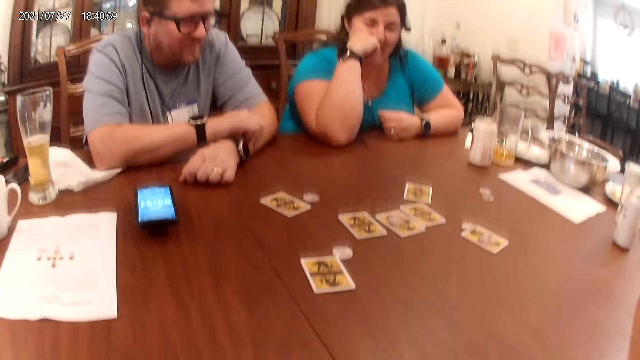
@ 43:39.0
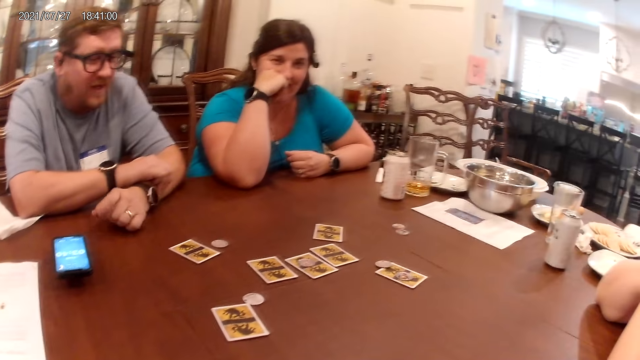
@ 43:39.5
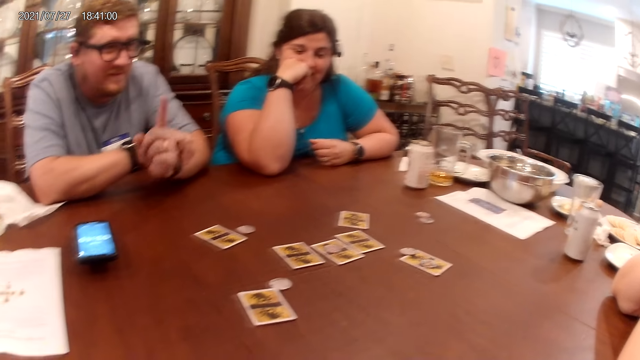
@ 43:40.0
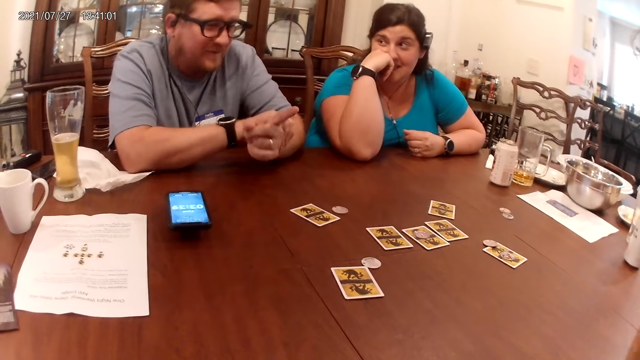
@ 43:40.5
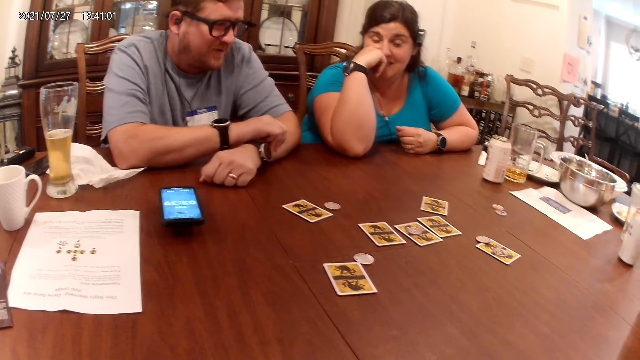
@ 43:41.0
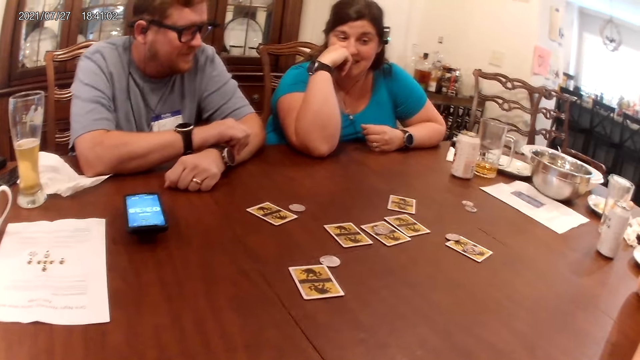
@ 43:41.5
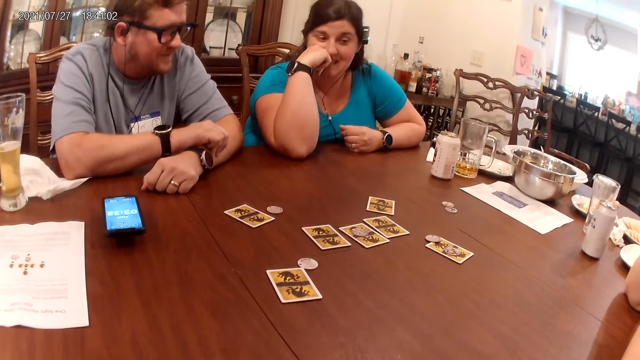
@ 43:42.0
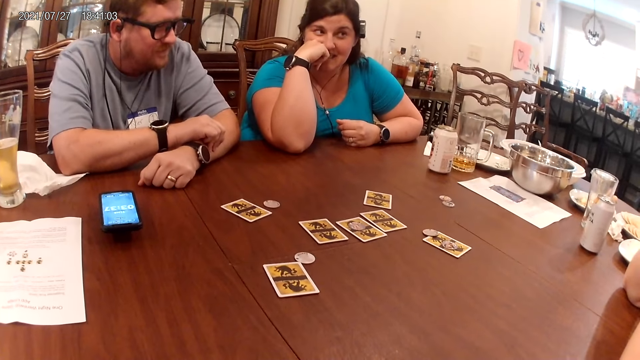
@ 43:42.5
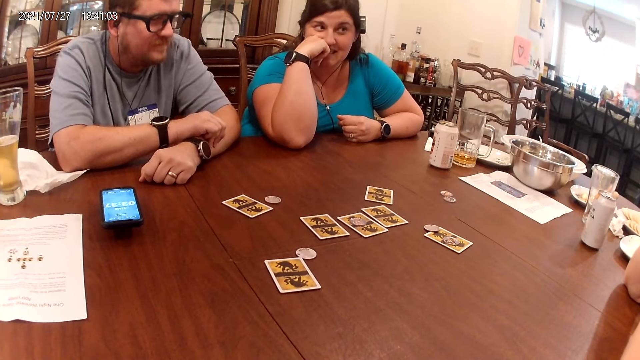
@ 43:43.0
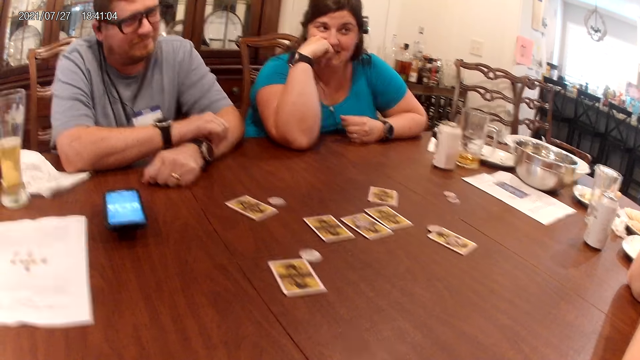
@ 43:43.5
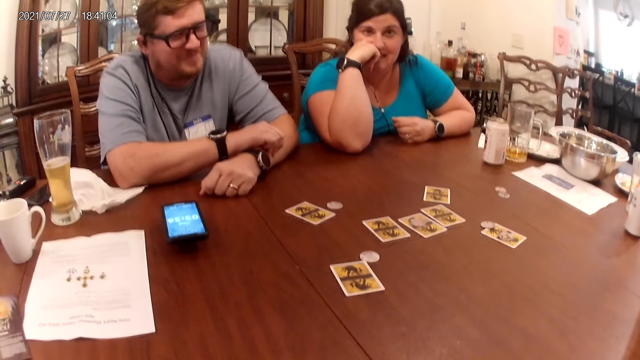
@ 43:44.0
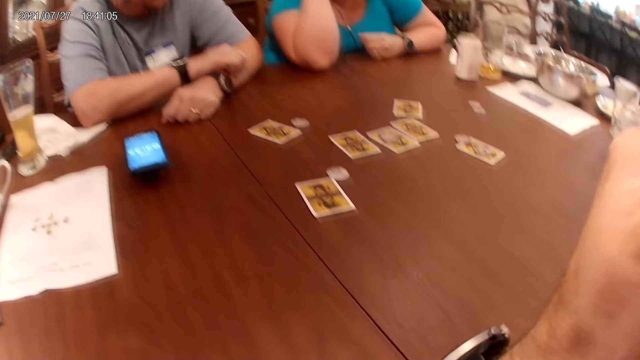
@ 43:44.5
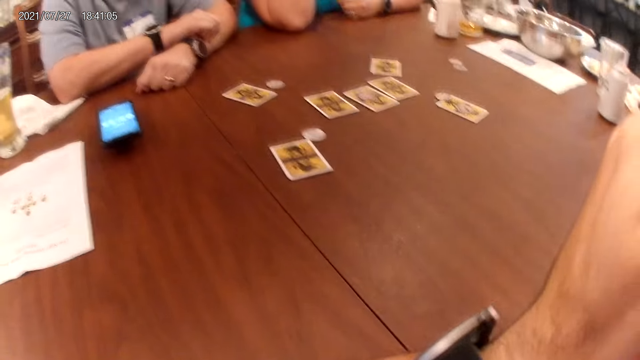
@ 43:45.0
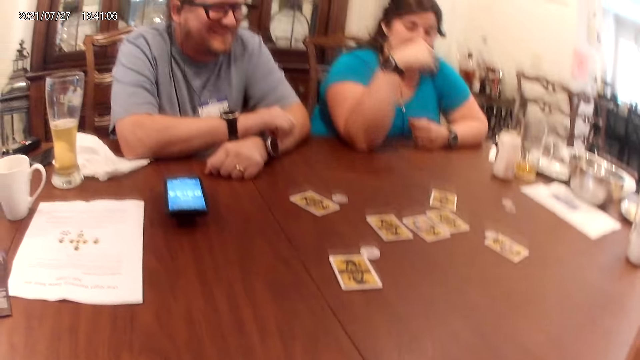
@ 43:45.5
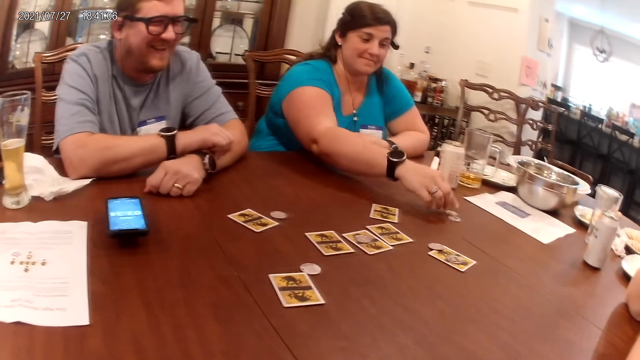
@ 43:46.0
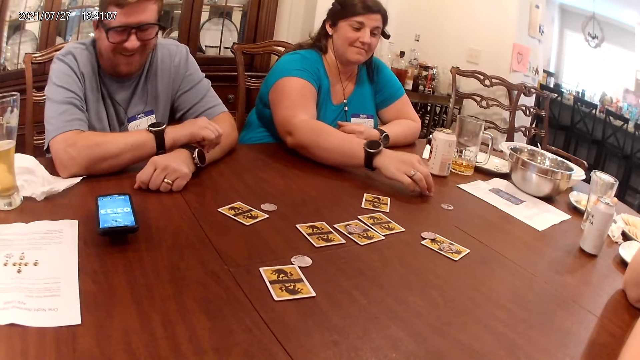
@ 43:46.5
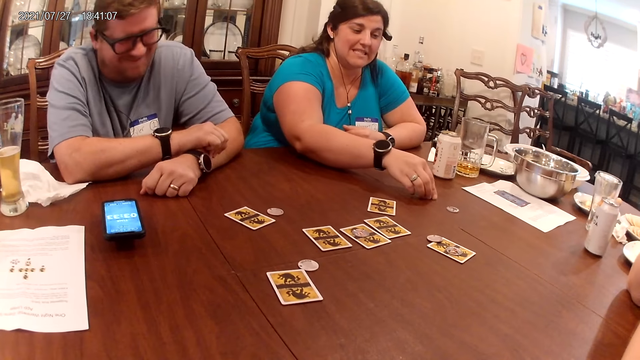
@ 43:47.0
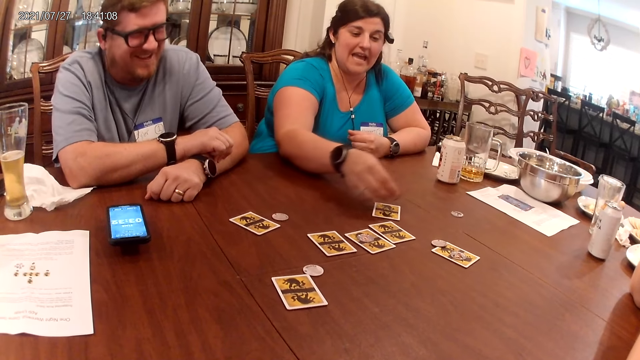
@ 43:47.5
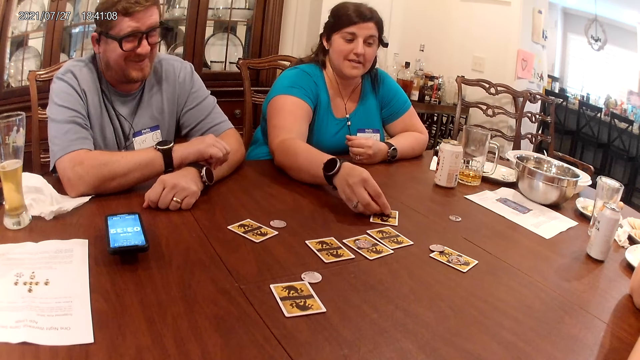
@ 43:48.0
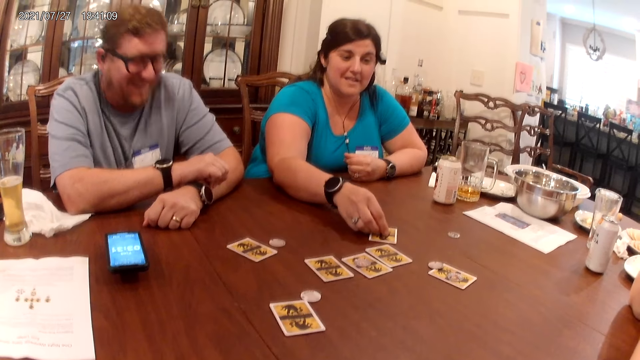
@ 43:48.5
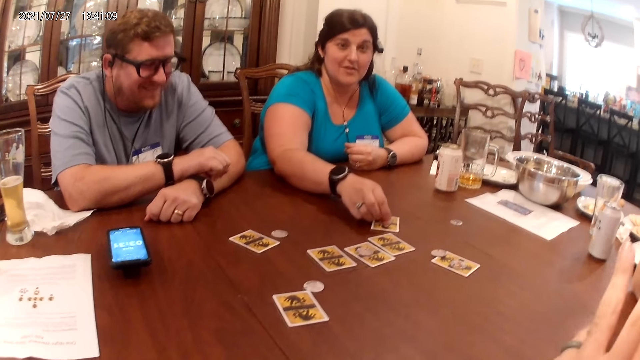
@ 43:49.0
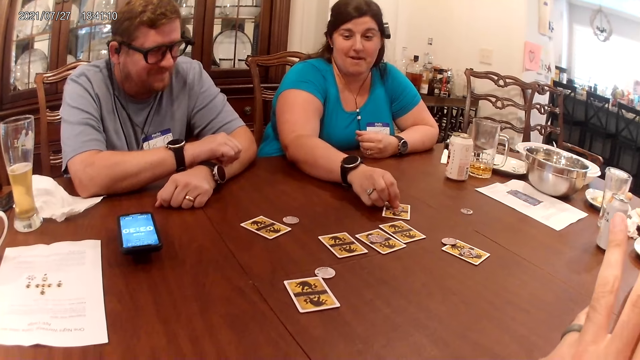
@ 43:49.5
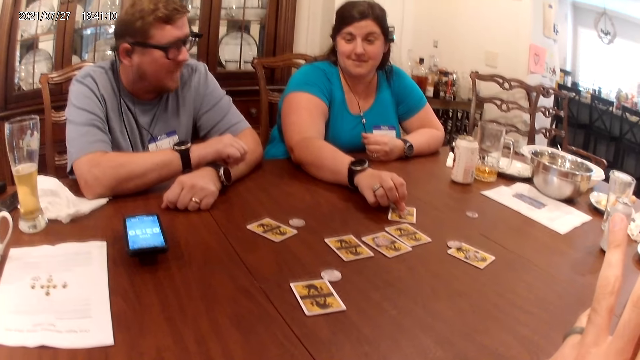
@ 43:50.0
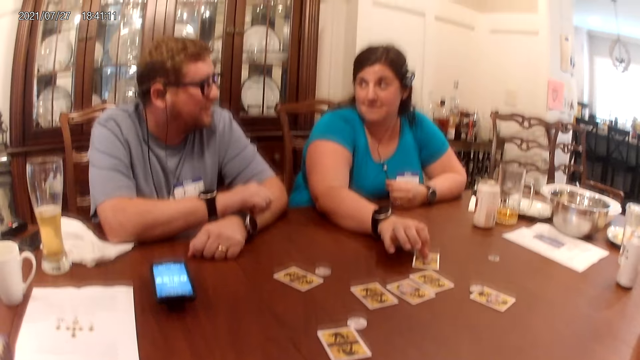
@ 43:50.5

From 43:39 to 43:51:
The camera wearer looks around. A woman moves a chip from the table to the card on the table with her right hand.

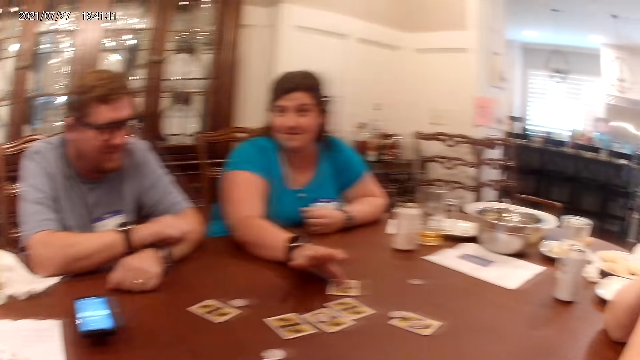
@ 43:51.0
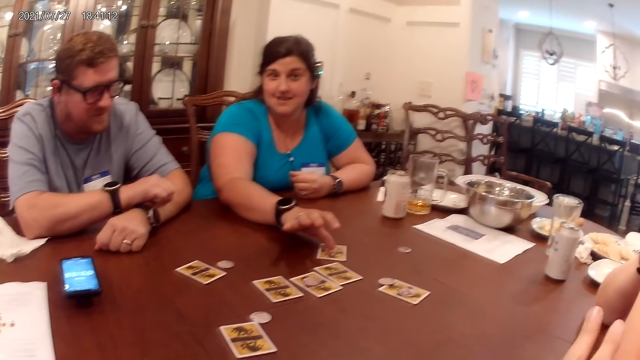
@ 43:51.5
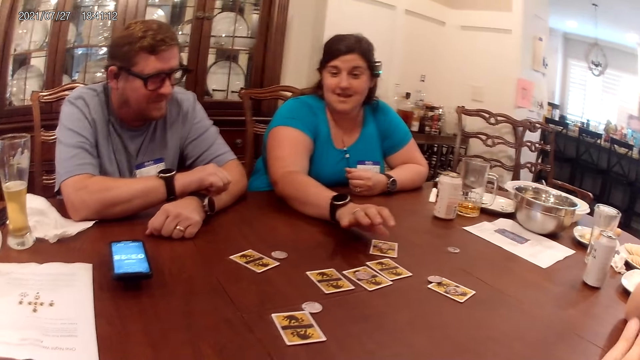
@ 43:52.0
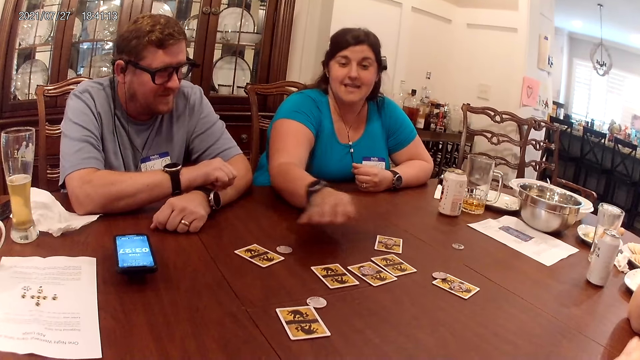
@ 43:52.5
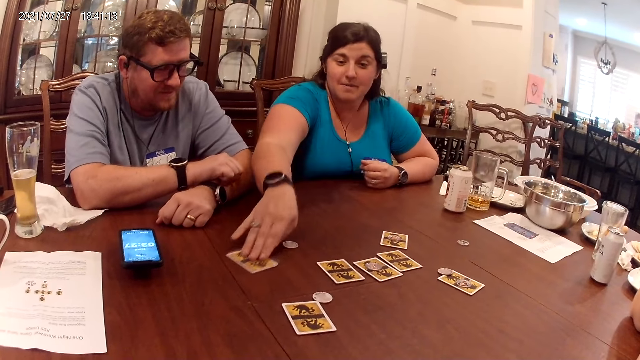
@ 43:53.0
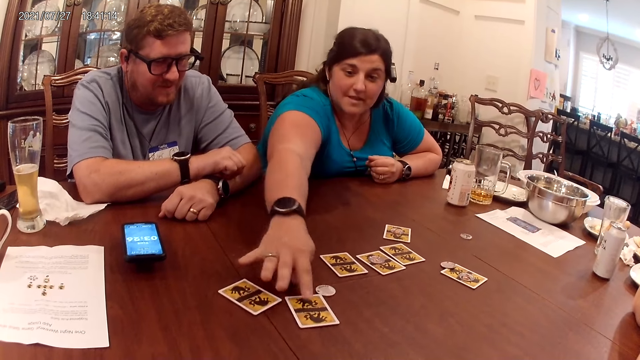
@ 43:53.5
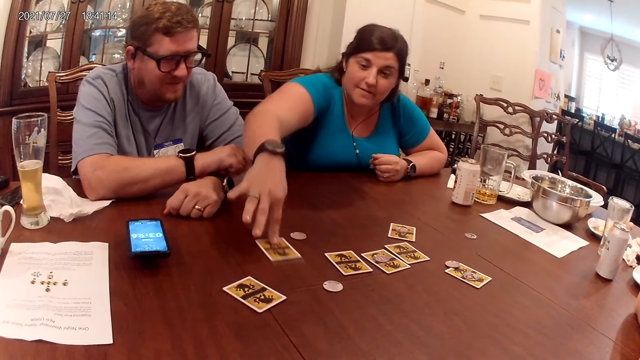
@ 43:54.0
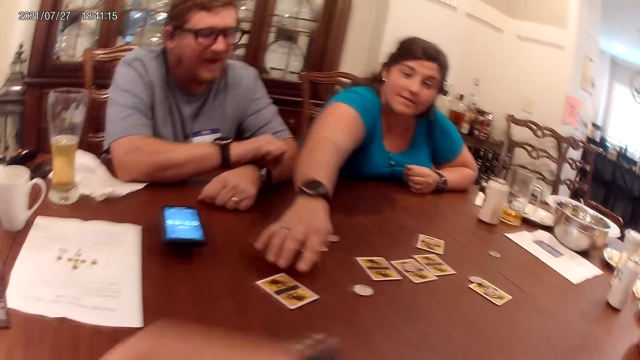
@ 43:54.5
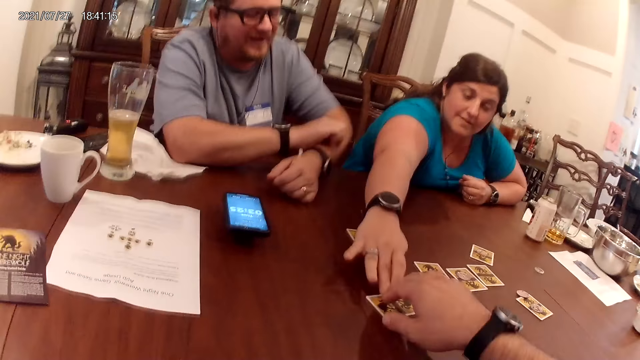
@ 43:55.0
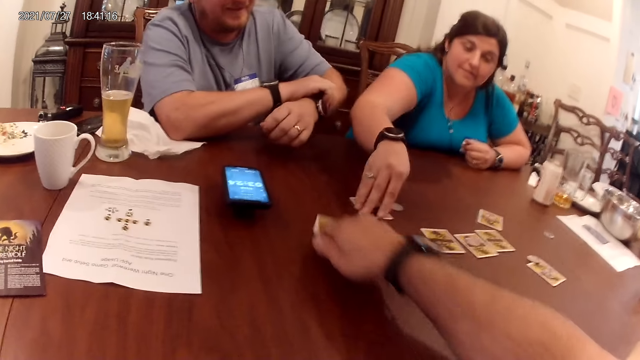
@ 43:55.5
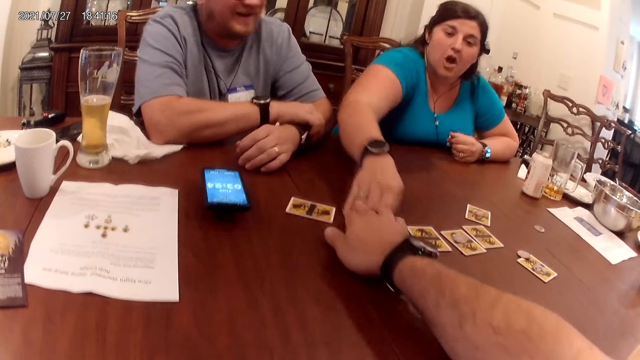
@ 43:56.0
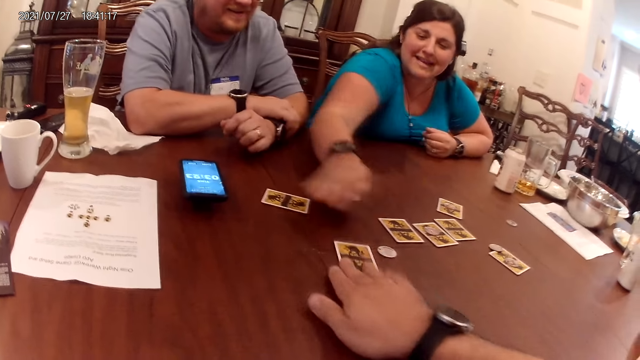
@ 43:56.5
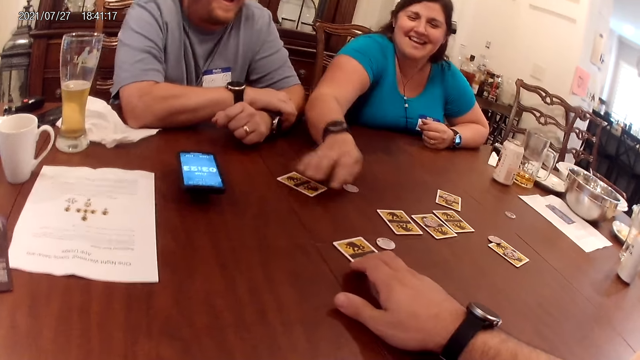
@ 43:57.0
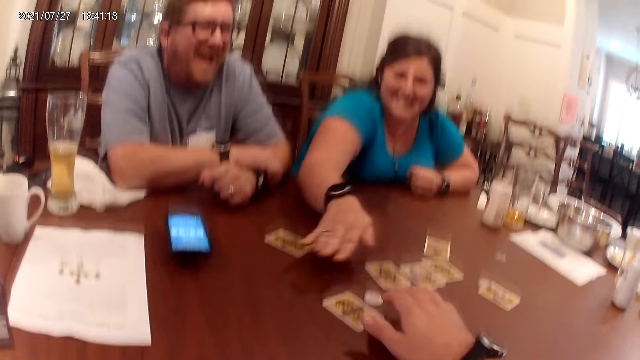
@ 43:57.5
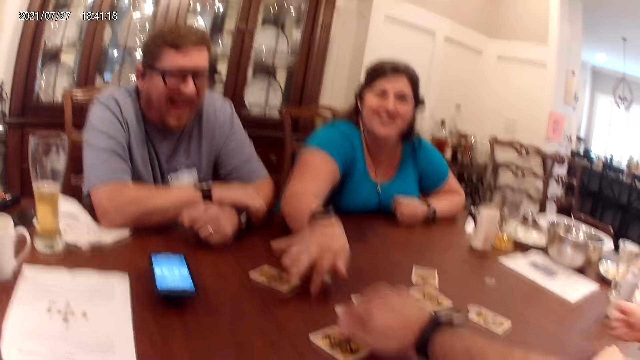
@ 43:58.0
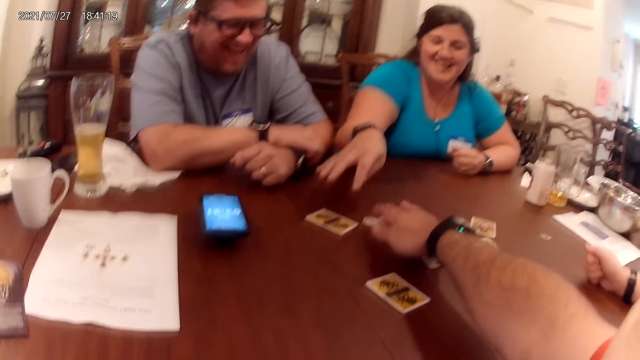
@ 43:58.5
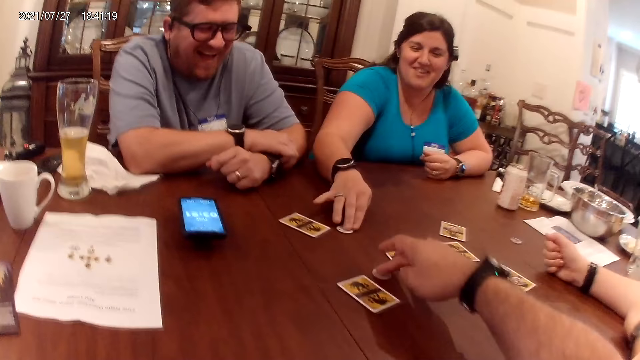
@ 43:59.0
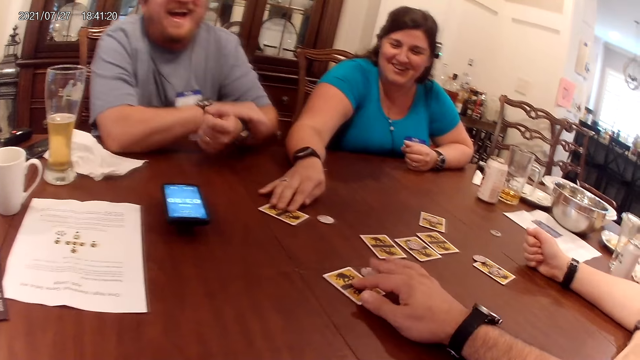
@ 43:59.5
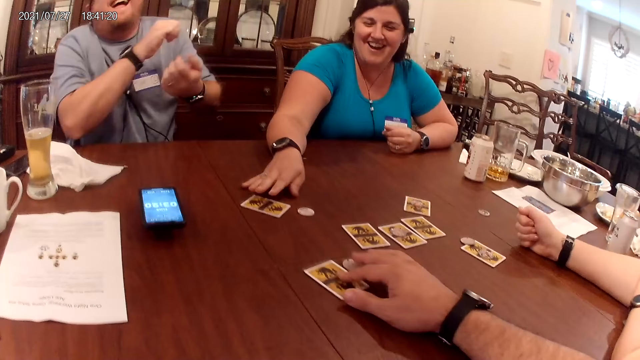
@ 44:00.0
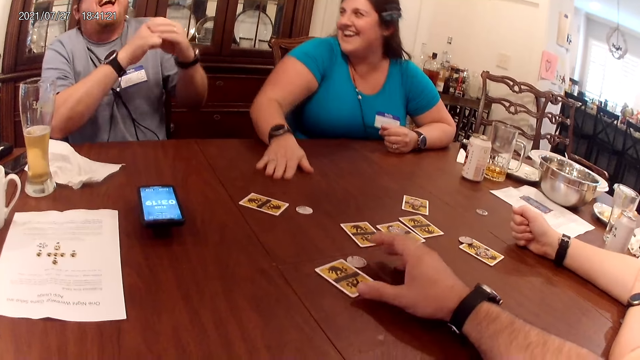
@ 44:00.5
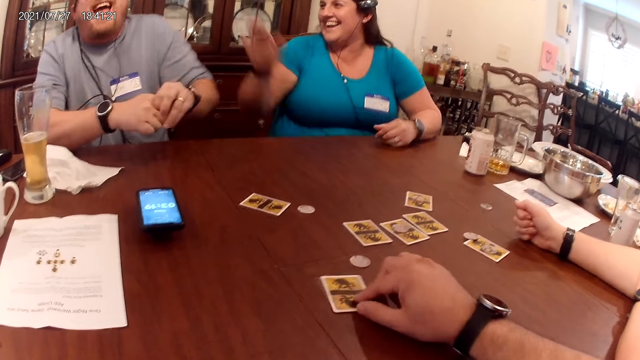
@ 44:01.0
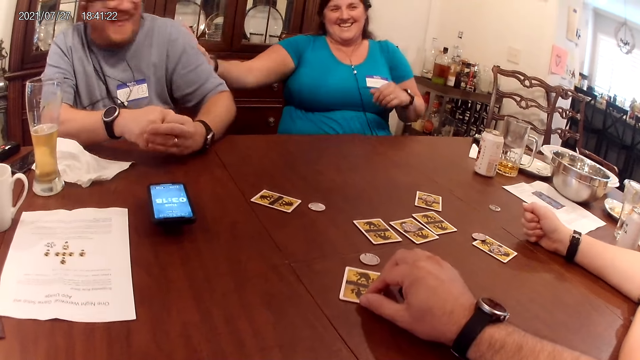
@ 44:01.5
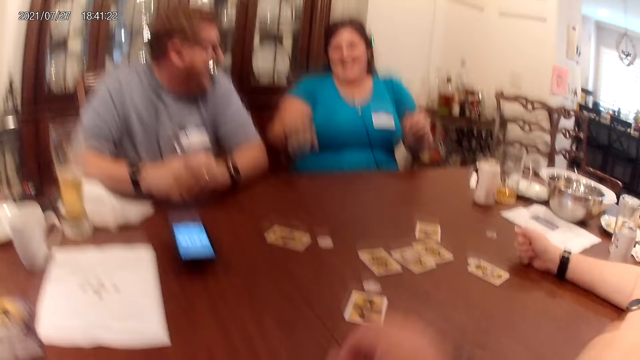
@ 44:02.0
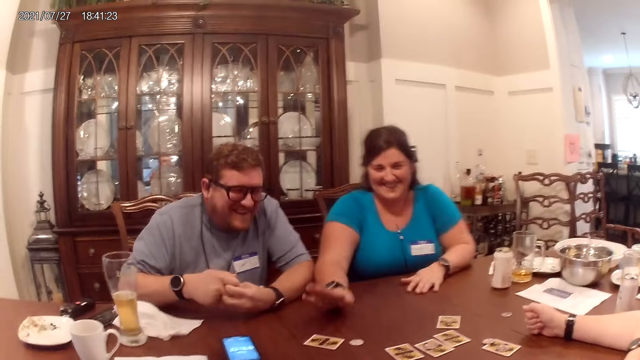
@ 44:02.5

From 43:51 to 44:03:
A woman moves the card on the table with her right hand. She moves the card on the table with her right hand again. The camera wearer moves the card on the table with his right hand. The woman moves the card on the table with her right hand. The camera wearer passes the card. The woman moves the card on the table with her right hand again. The woman touches the card on the table with her left hand. The camera wearer moves the chip on the table with his right hand. The woman touches the chip on the table with her right hand. The camera wearer moves the chip on the table with his right hand and touches the card on the table with his right hand. The woman picks up the card. The woman touches the card on the table with her right hand. The camera wearer moves the card on the table with his right hand. The woman taps the table with her right hand. Another woman taps a man's left arm with her right hand.
